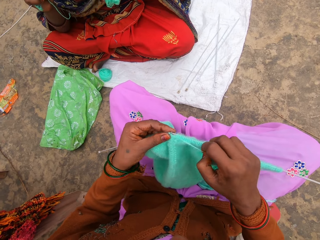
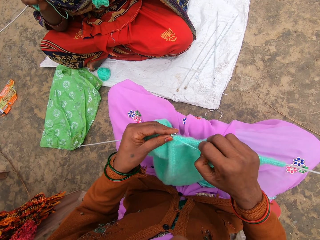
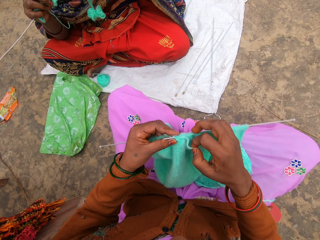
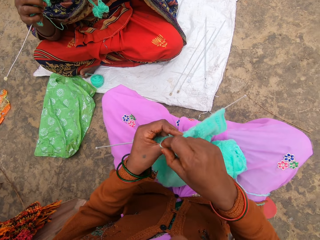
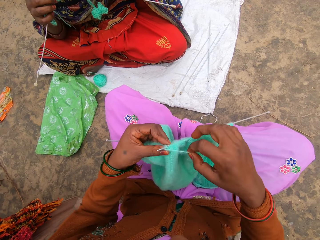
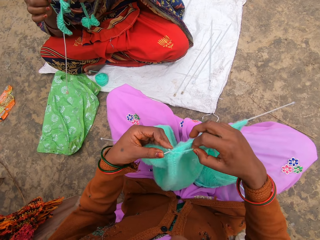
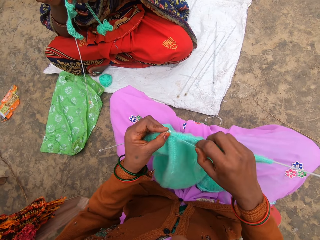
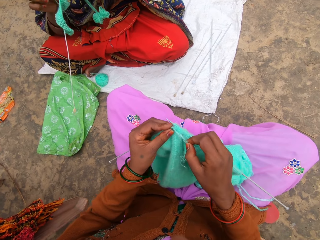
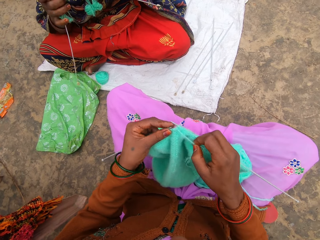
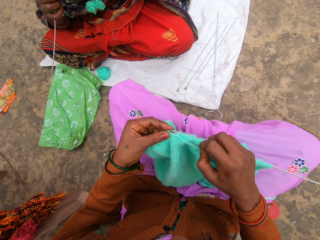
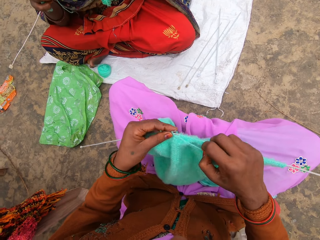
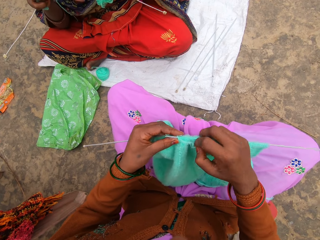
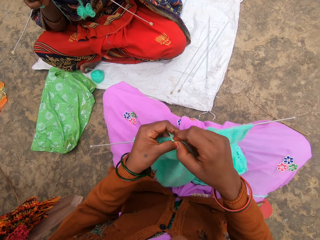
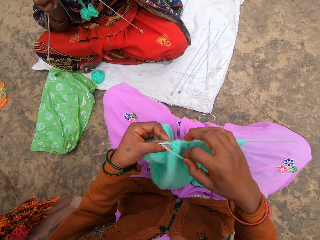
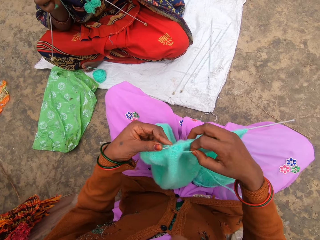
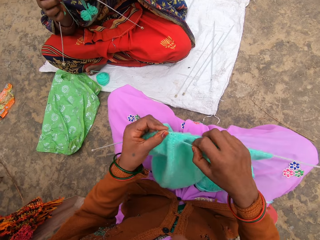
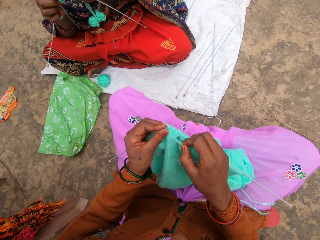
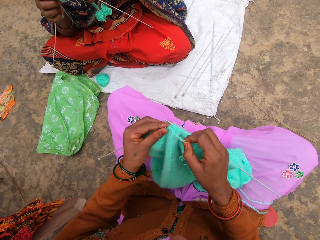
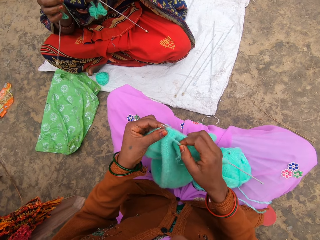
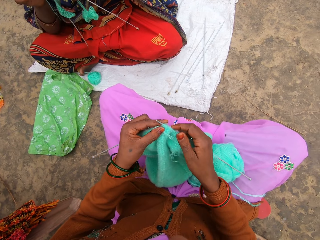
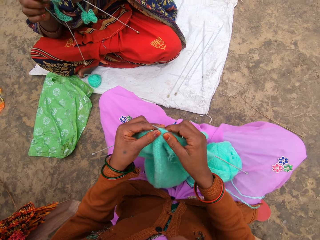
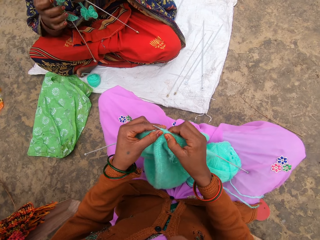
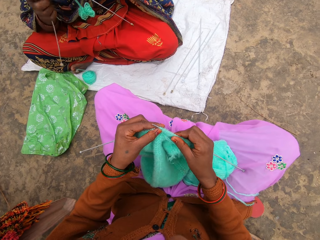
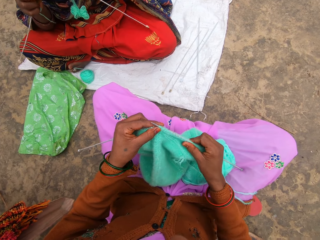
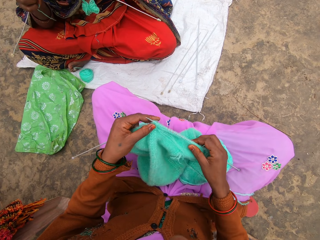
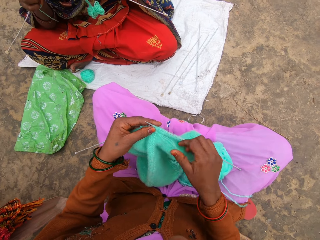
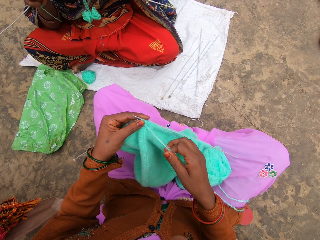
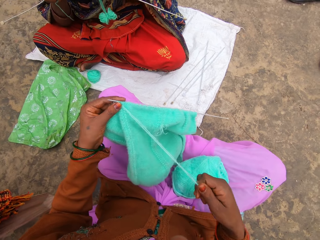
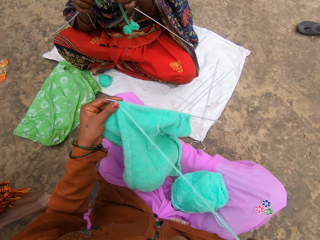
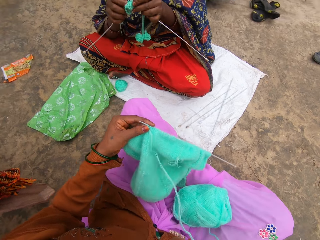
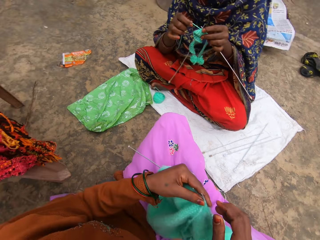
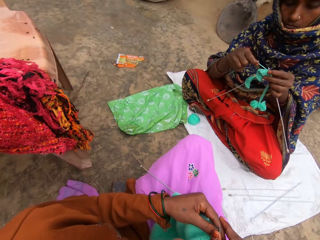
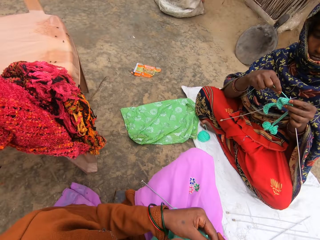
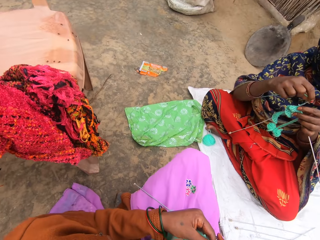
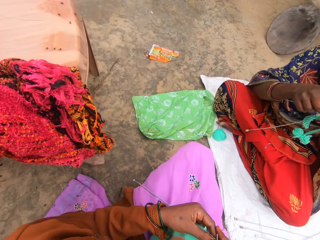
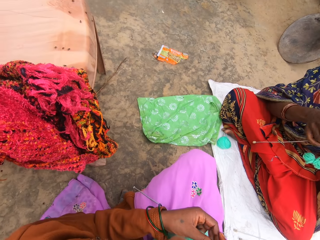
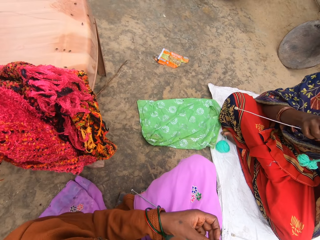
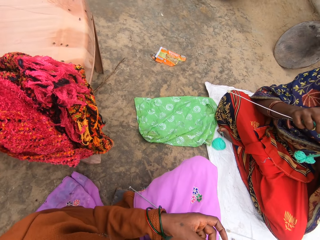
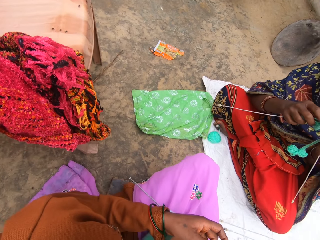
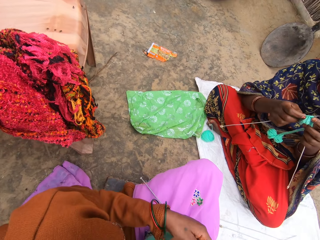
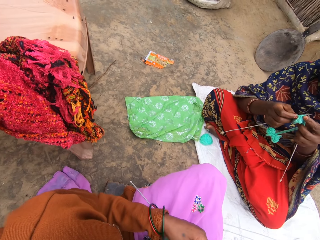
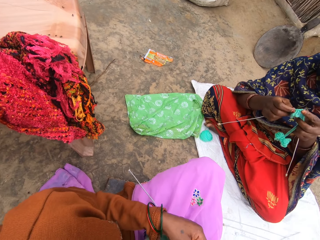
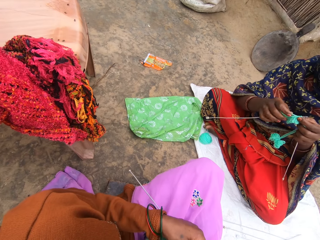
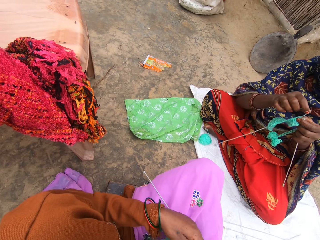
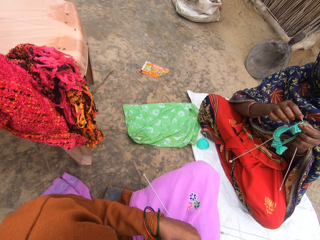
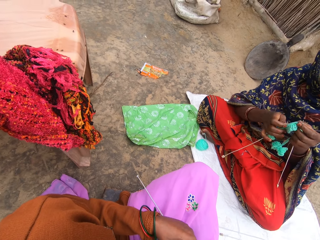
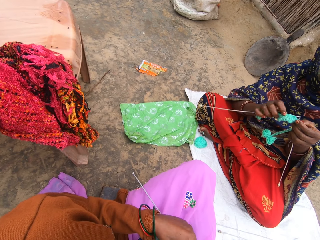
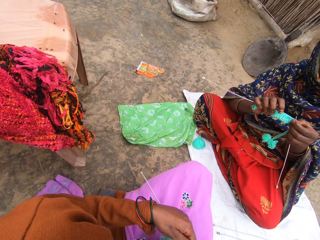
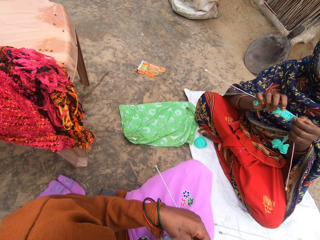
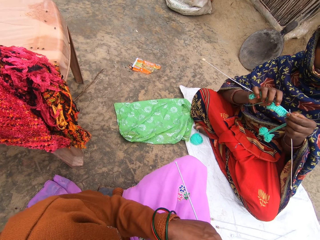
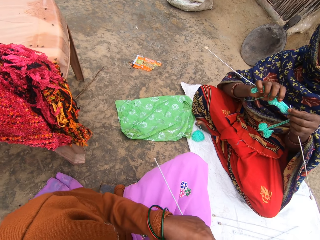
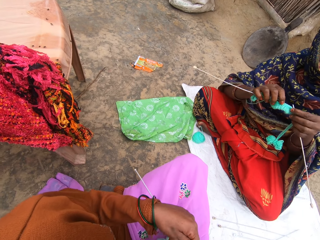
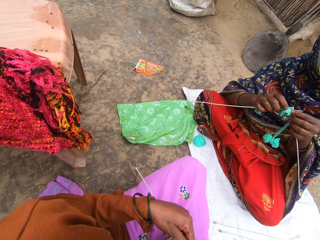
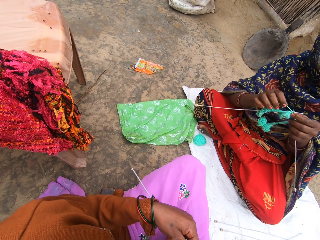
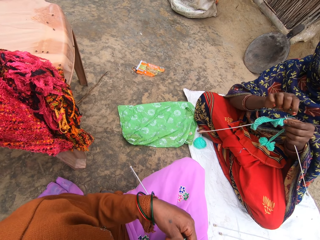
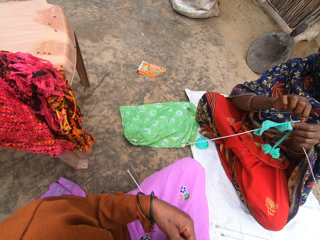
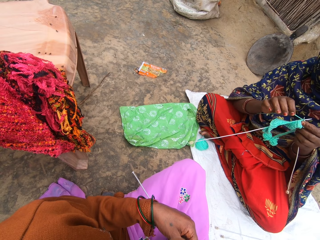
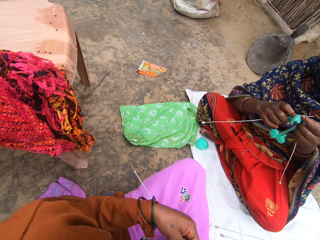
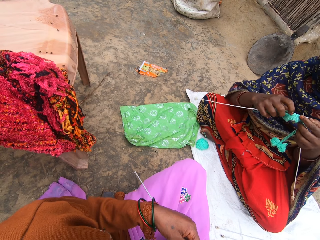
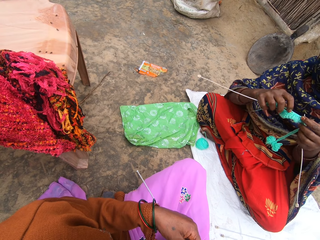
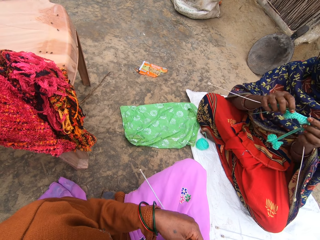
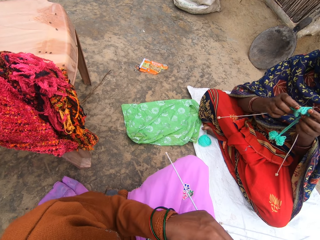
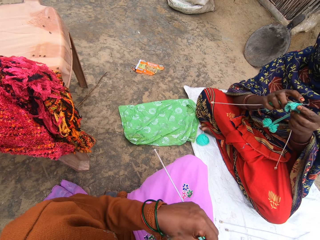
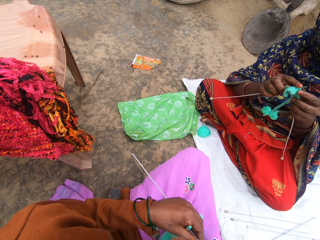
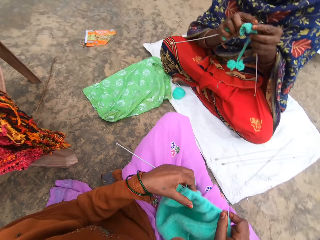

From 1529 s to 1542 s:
The camera wearer pulls the woolen sweater on the needle. They talk to someone. A woman knits.

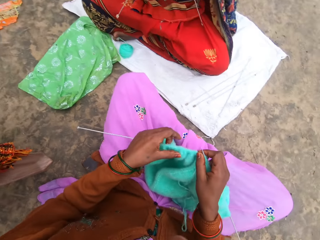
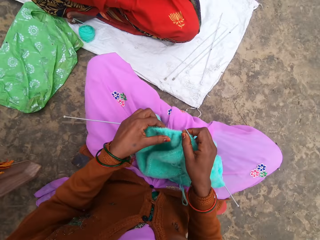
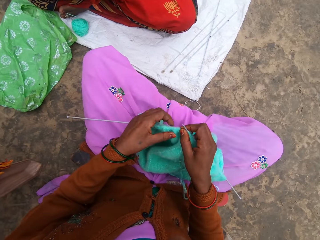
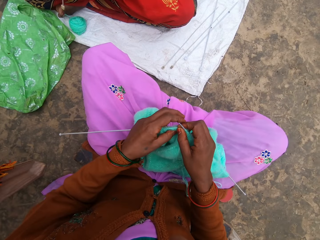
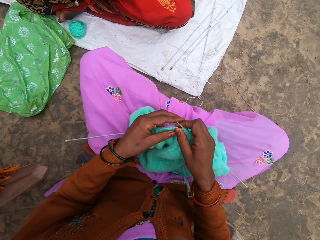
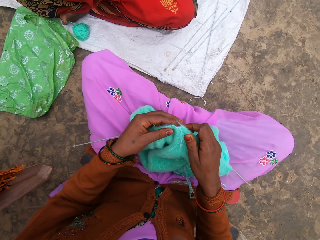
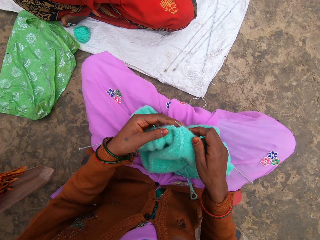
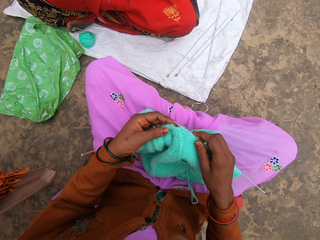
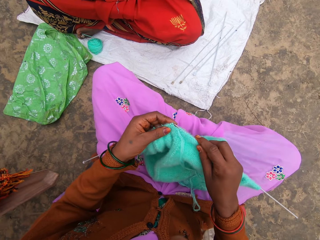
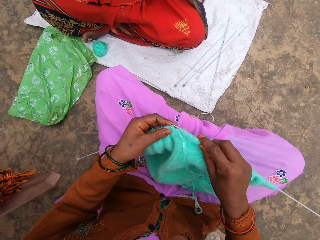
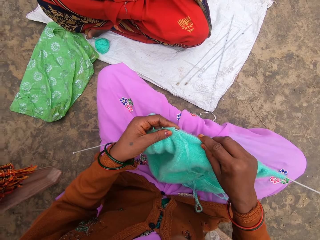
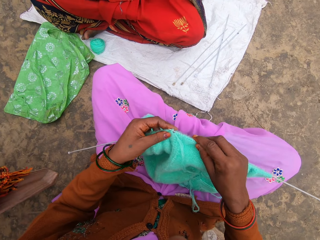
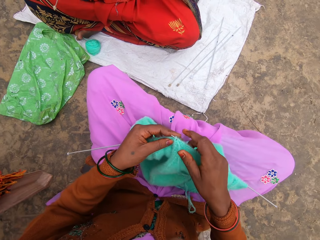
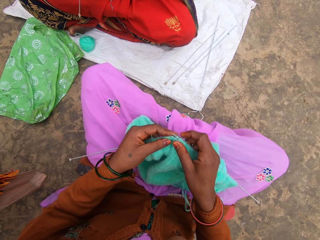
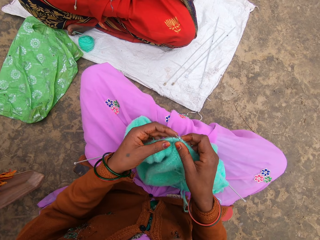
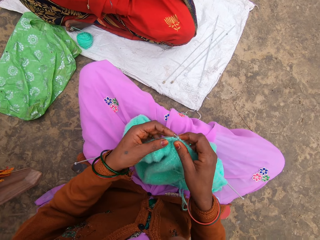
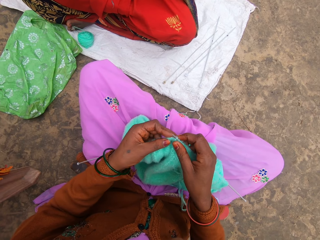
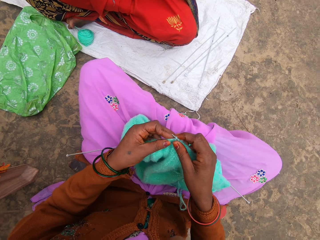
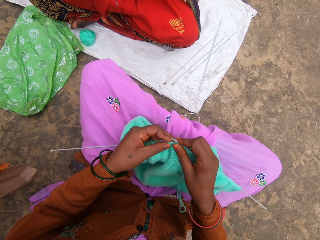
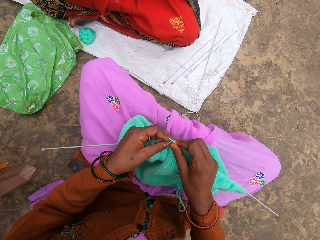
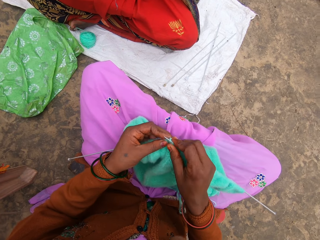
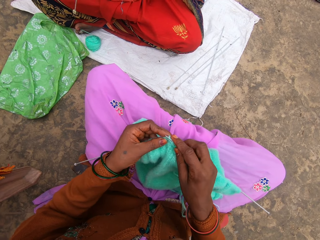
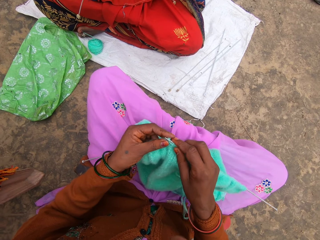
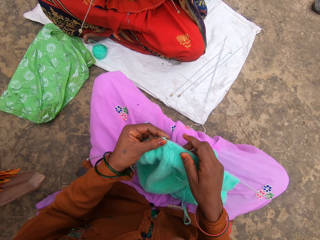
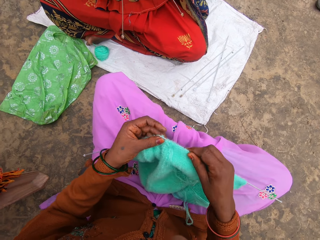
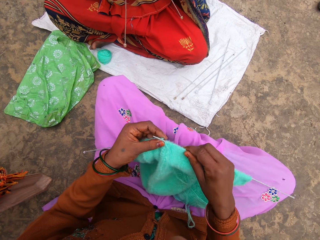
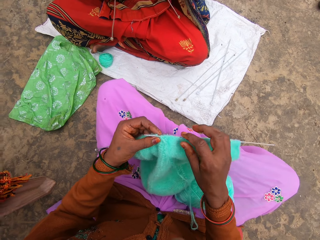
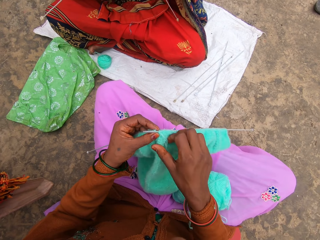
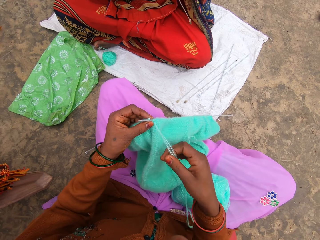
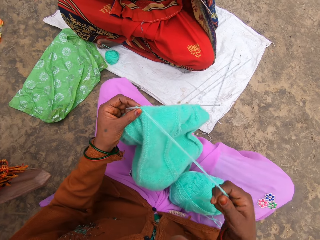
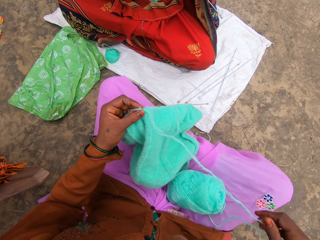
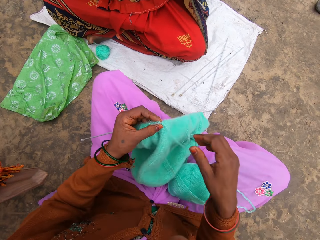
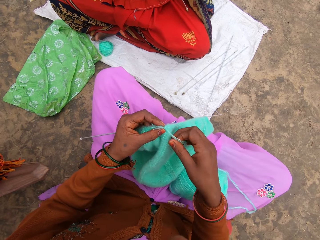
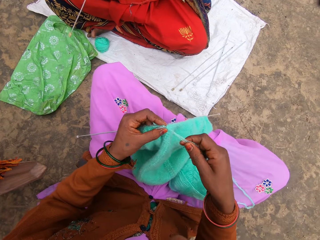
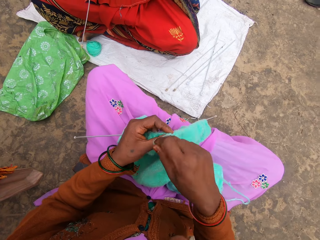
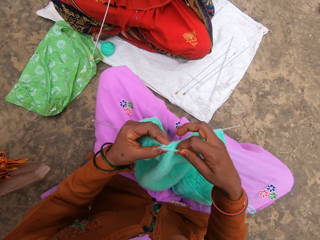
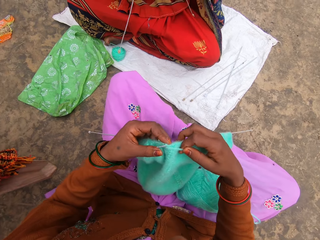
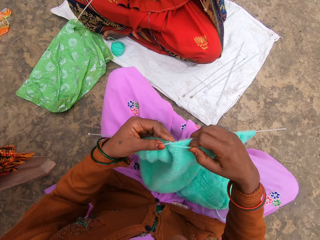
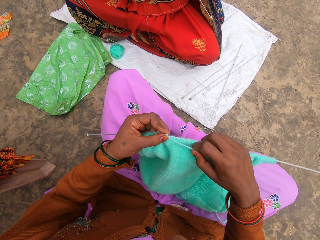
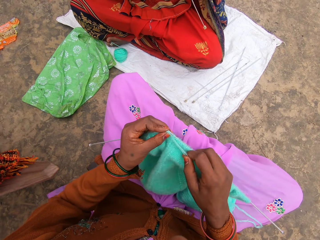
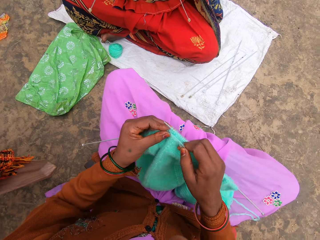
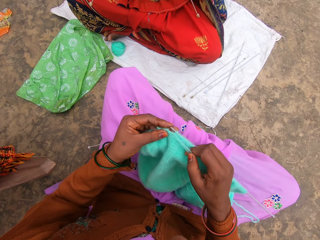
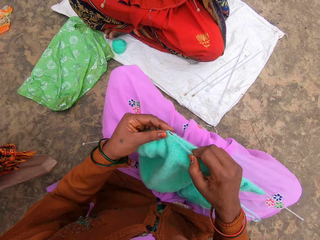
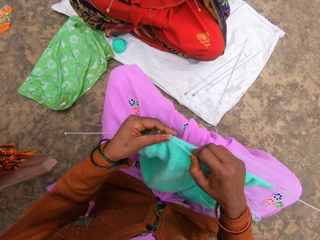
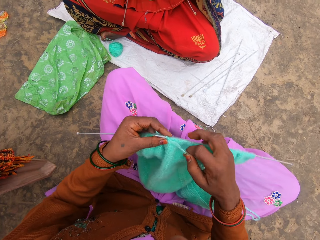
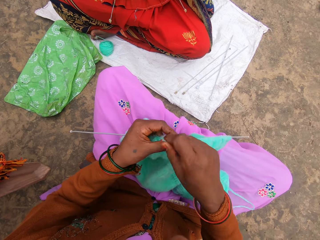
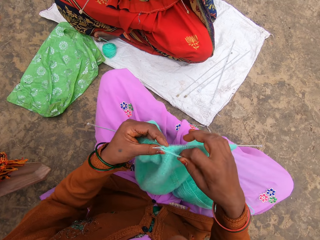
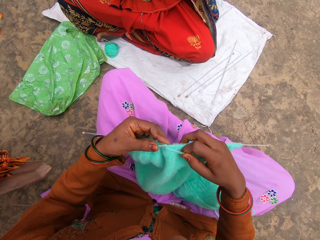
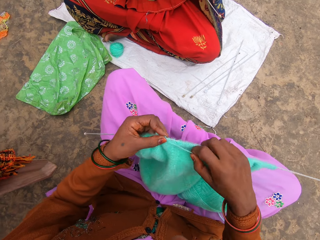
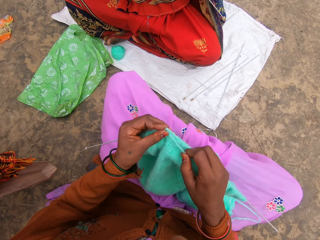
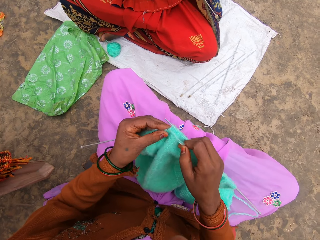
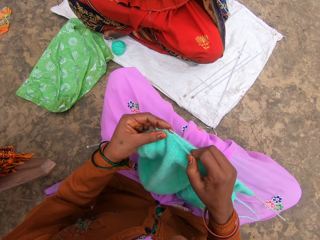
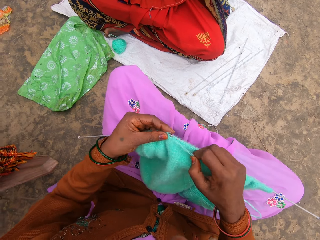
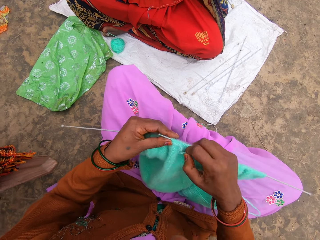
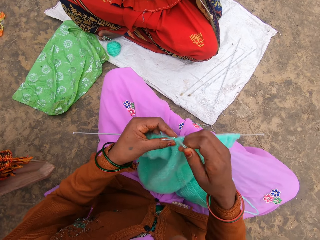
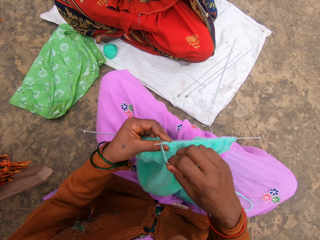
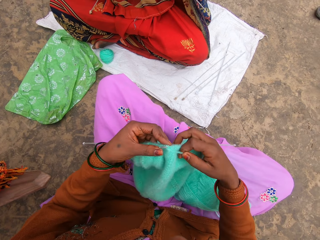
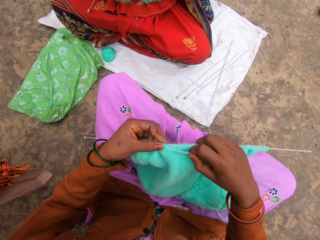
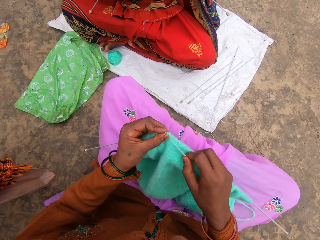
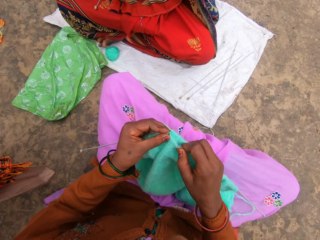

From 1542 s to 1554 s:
The camera wearer knits.
